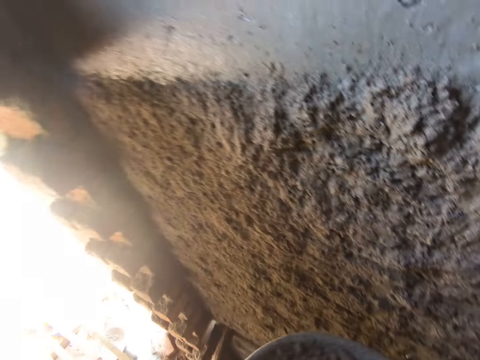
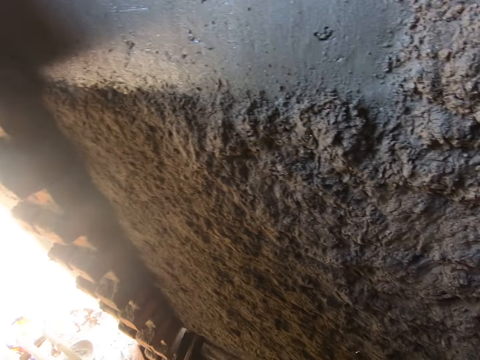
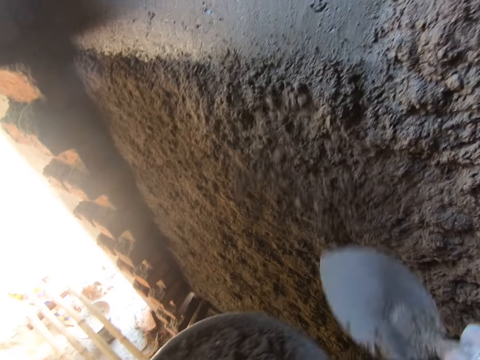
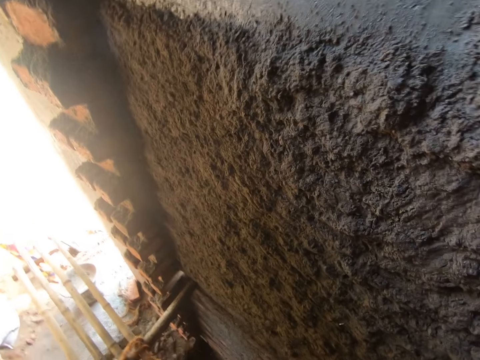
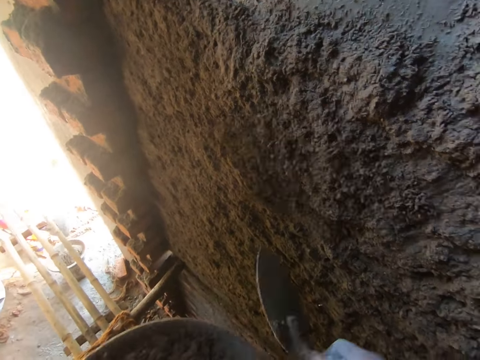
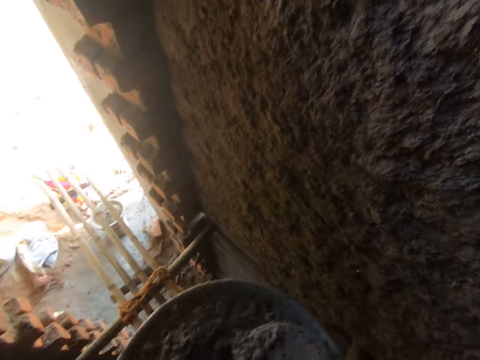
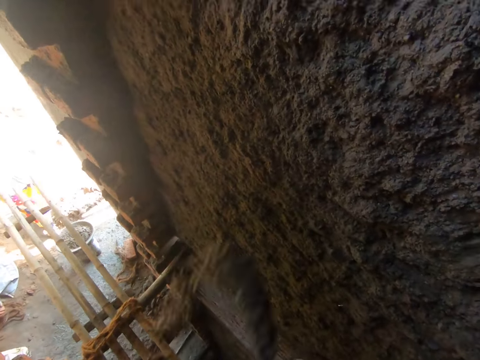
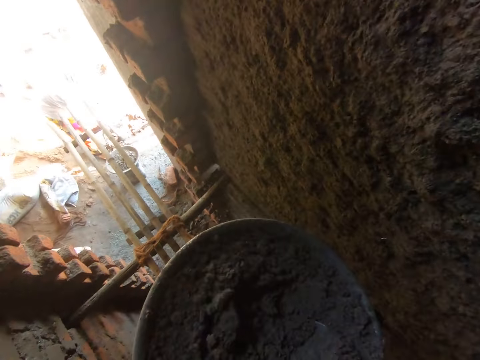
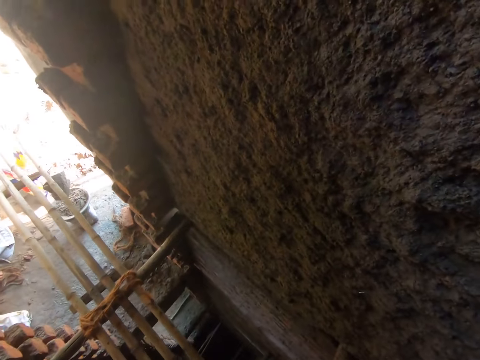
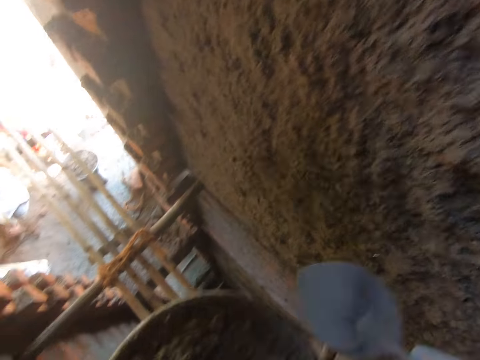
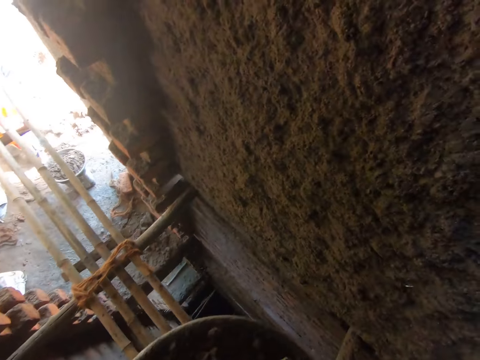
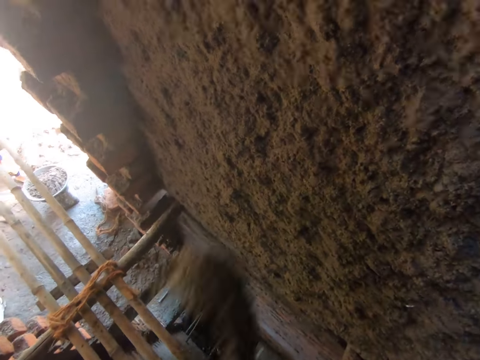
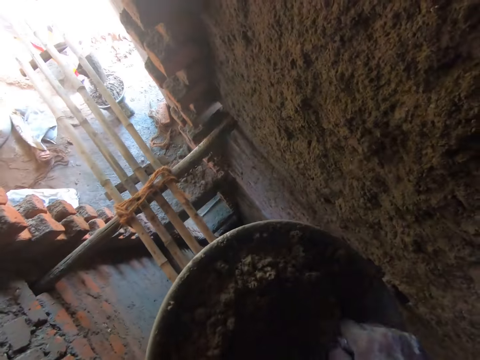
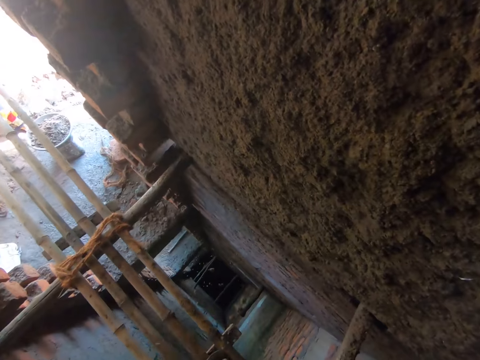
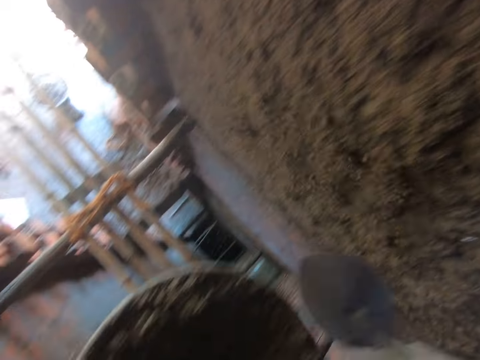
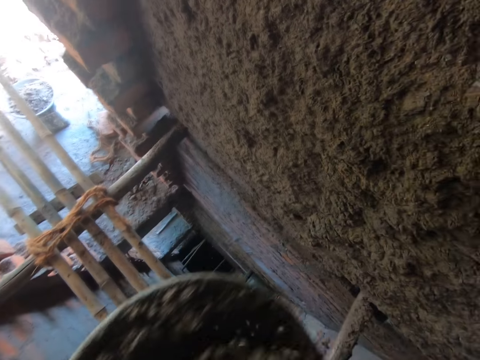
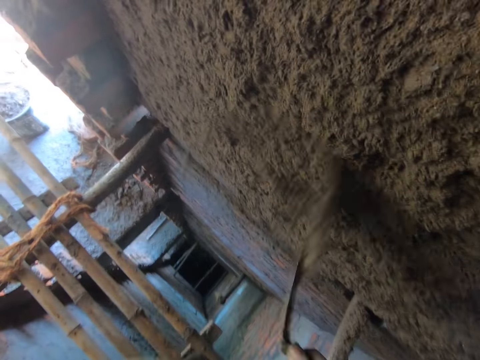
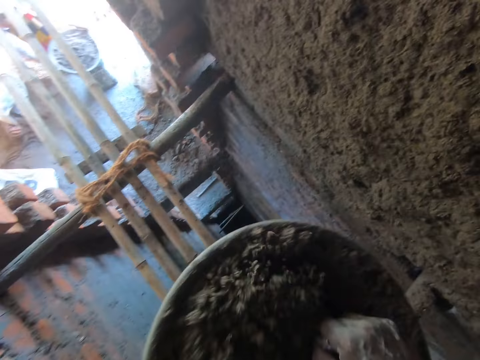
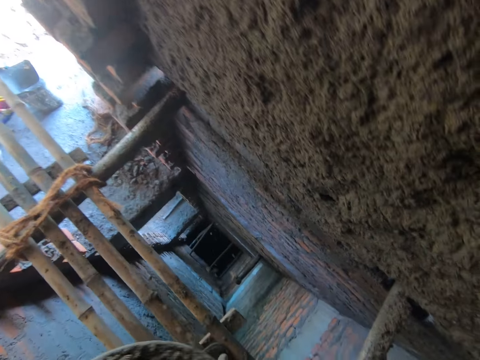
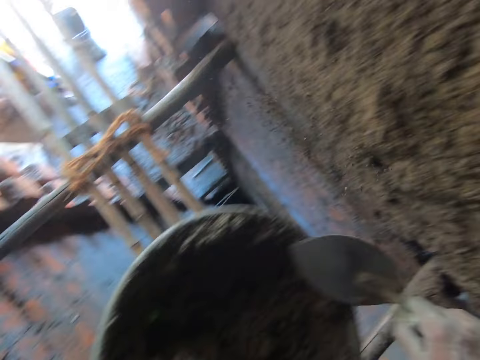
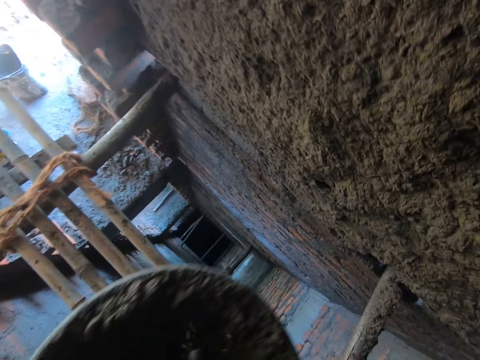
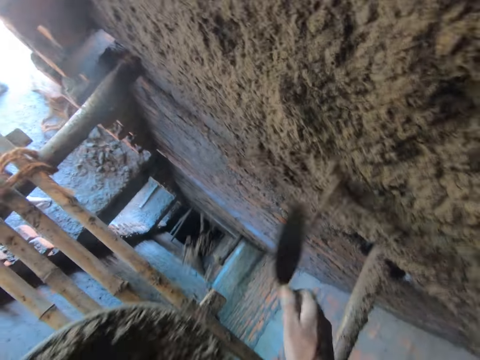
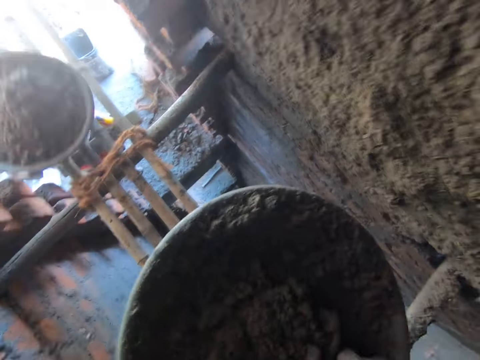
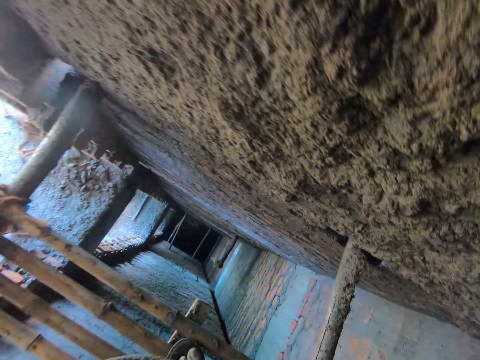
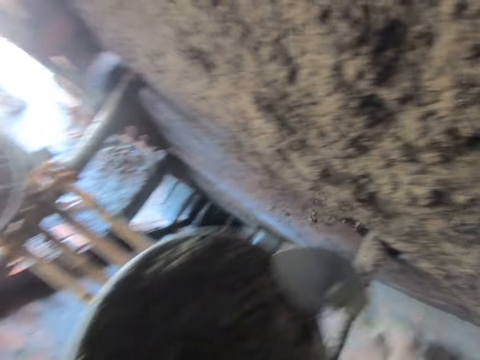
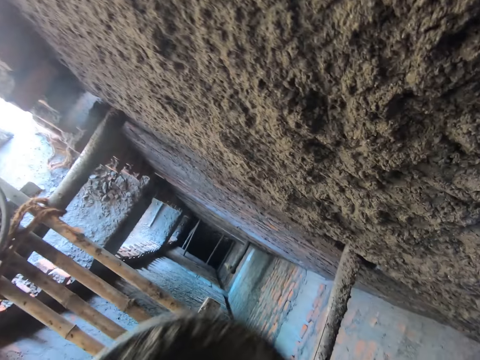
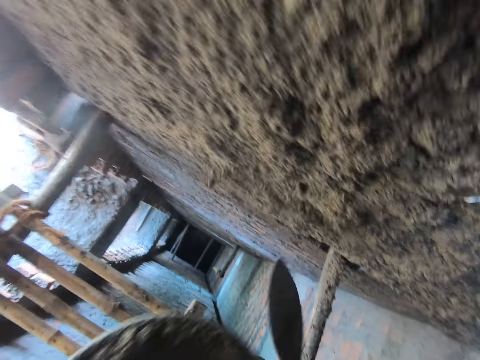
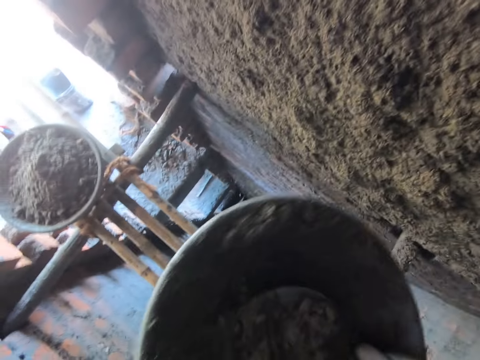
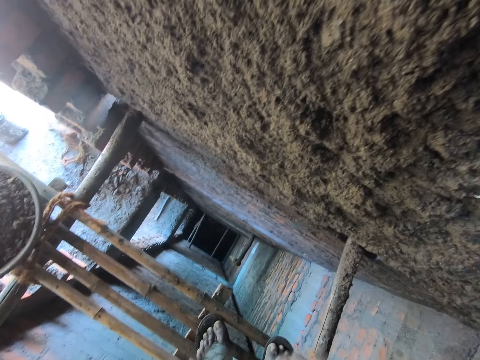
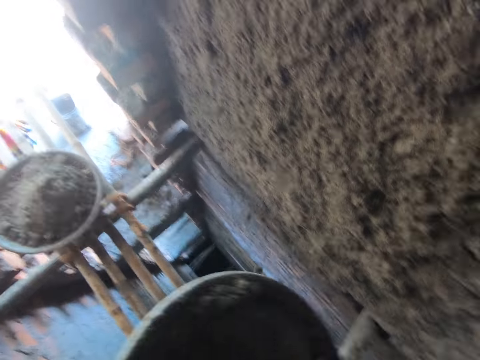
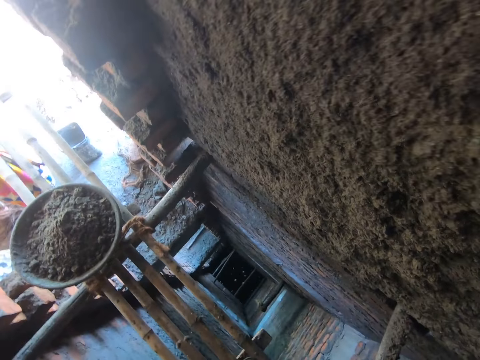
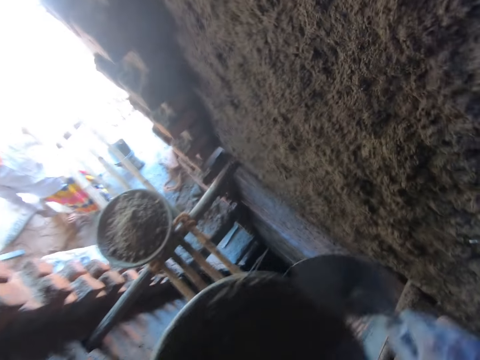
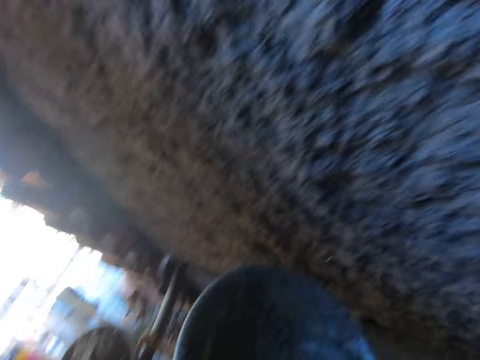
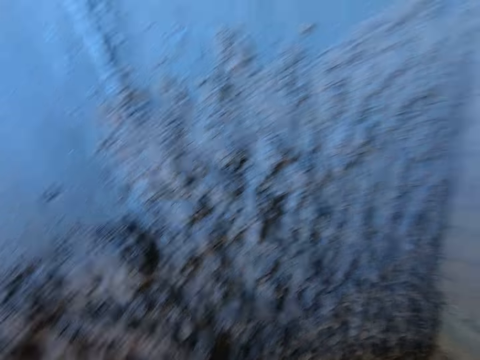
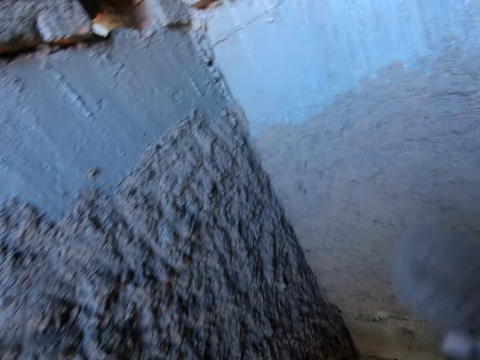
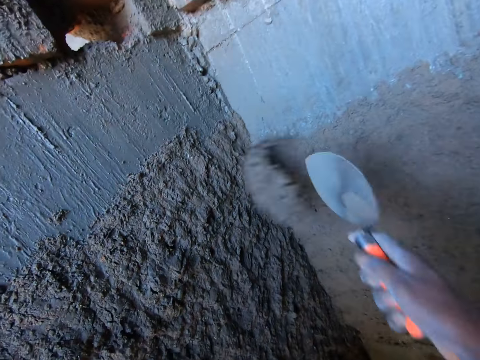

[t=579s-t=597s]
The camera wearer scoops the concrete sand with a trowel and pours the concrete sand on the wall. They scoop the concrete sand with the trowel and pour the concrete sand on the wall. They scoop the concrete sand with the trowel and pour the concrete sand on the wall. They scoop the concrete sand with the trowel and pour the concrete sand on the wall. They scoop the concrete sand with the trowel and pour the concrete sand on the wall. They scoop the concrete sand with the trowel and pour the concrete sand on the wall. They scoop the concrete sand with the trowel and pour the concrete sand on the wall. They scoop the concrete sand with the trowel. The woman puts the head pan full of mortar on the bamboo scaffolding with her hands. The camera wearer pours the concrete sand on the wall. They scoop the concrete sand with the trowel and pour the concrete sand on the wall. They scoop the concrete sand with the trowel and pour the concrete sand on the wall. They scoop the concrete sand with the trowel and pour the concrete sand on the wall. They scoop the concrete sand with the trowel and pour the concrete sand on the wall. They scoop the concrete sand with the trowel and pour the concrete sand on the wall. They scrape the metal basin.

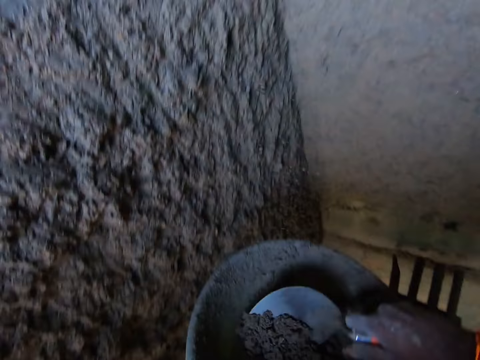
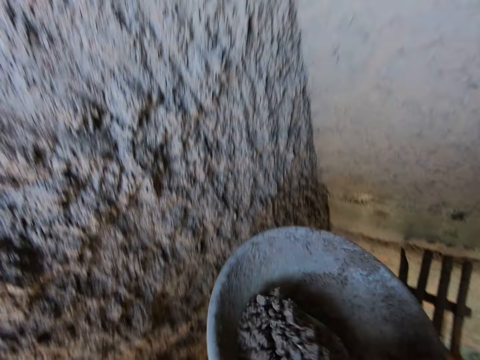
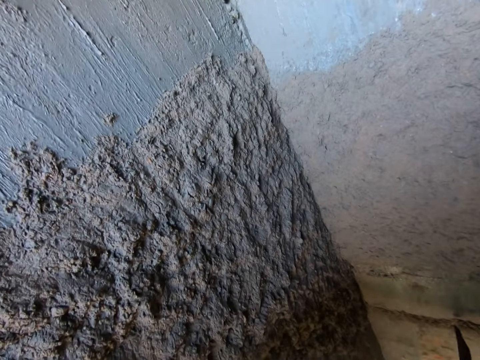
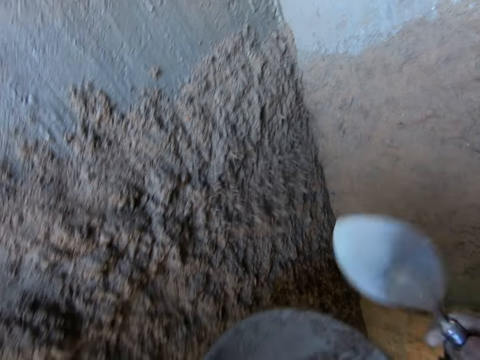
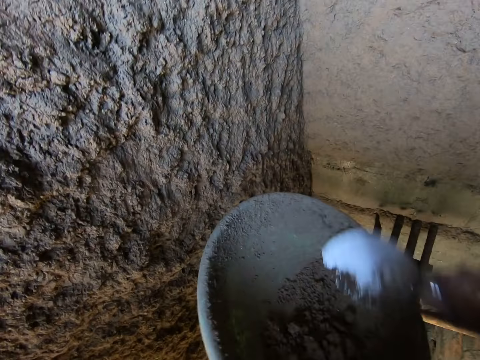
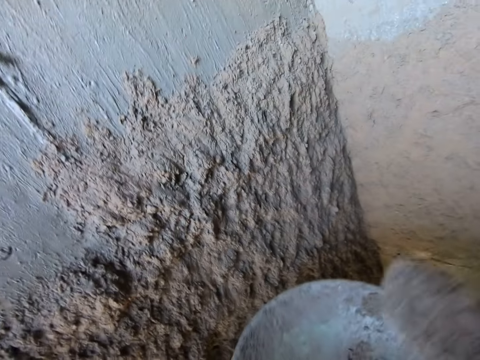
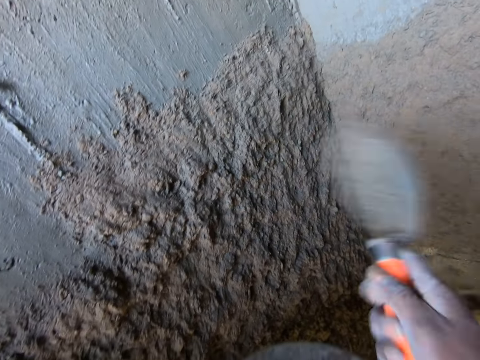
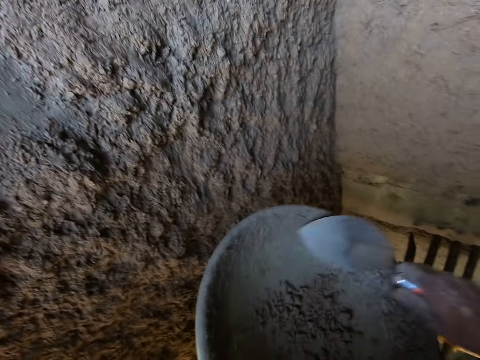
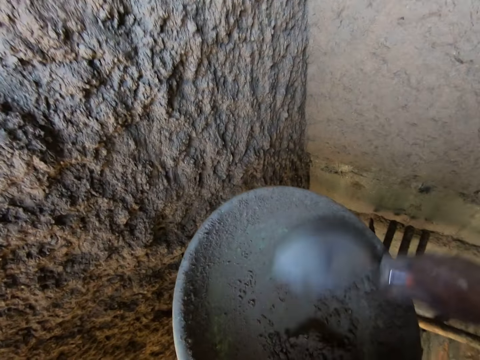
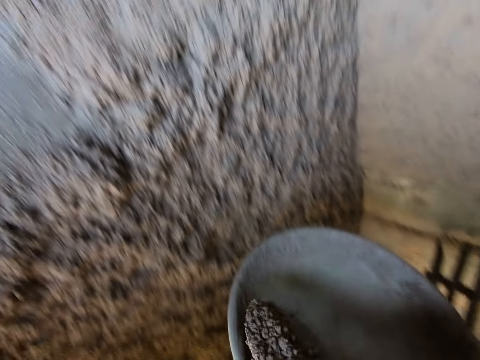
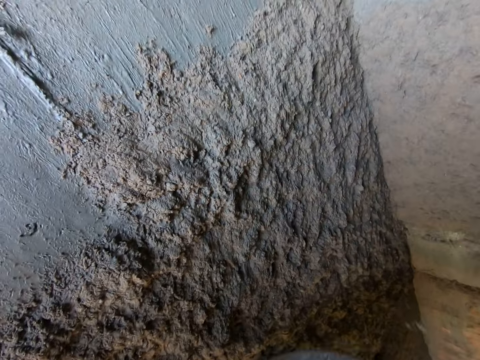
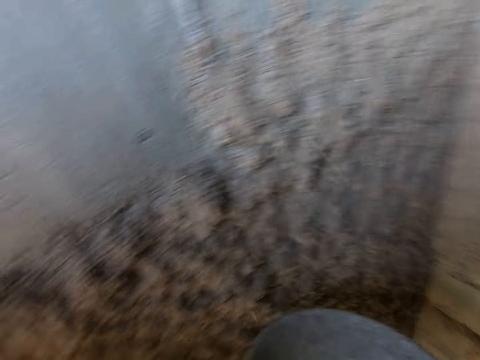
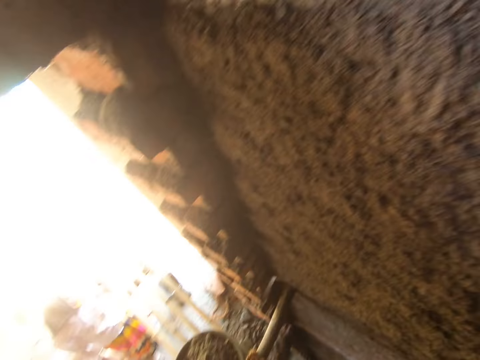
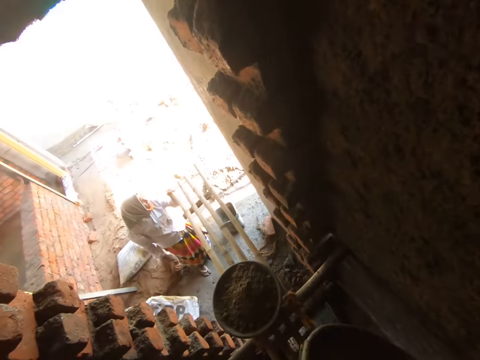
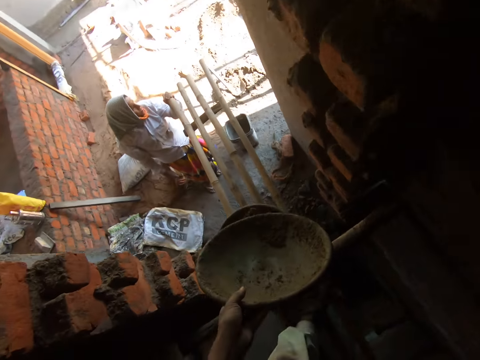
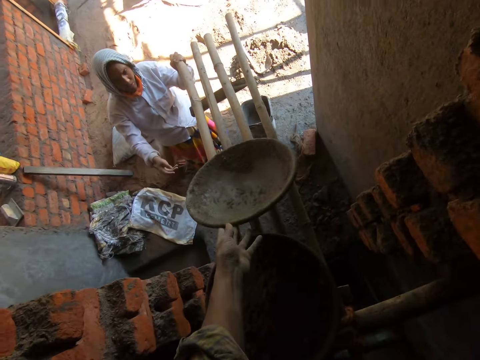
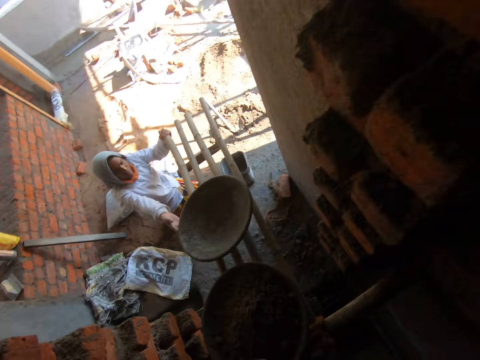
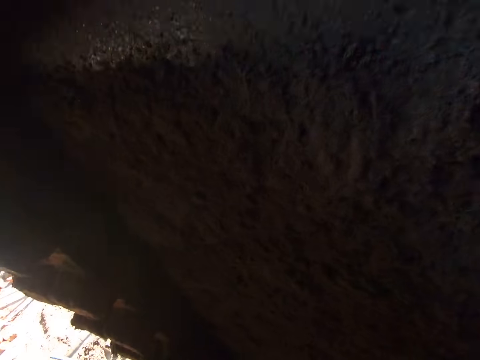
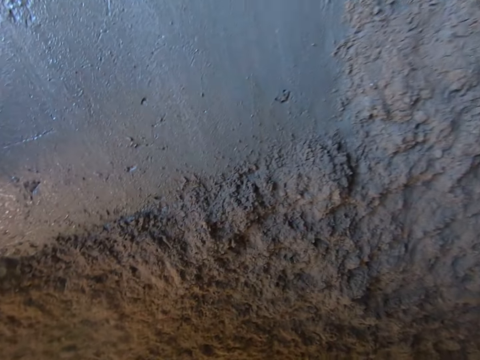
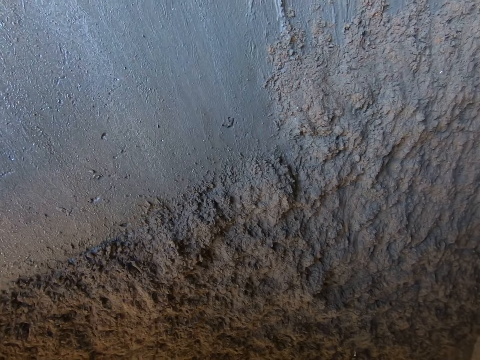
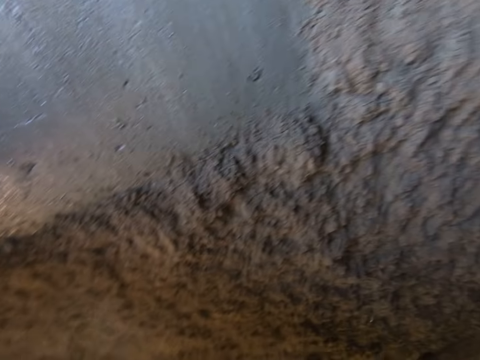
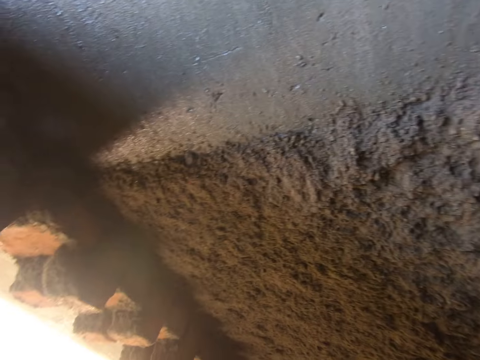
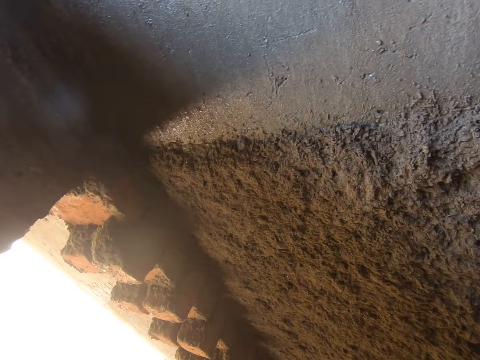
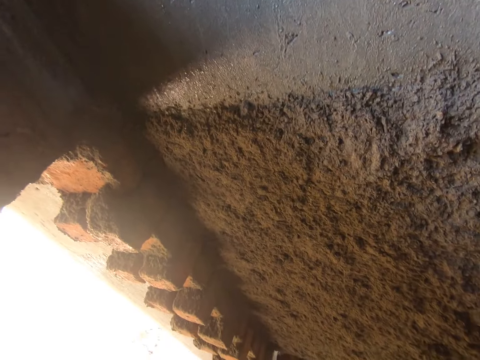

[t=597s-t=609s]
The camera wearer pours the concrete sand on the wall and scrapes the metal basin. He scoops the concrete sand with a trowel, pours the concrete sand on the wall, and scrapes the metal basin. He scoops the concrete sand with the trowel, pours the concrete sand on the wall, and scrapes the metal basin. He scoops the concrete sand with the trowel and pours the concrete sand on the wall. He drops the head pan or basin on the bamboo scaffolding with his left hand. He stretches his hand with the basin on it. He looks around.
